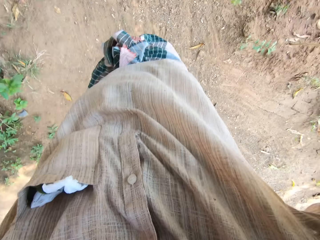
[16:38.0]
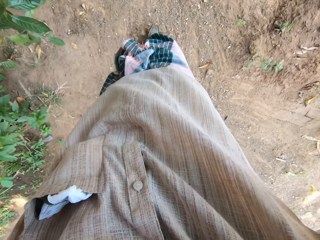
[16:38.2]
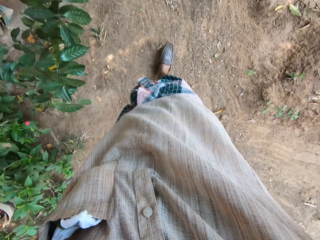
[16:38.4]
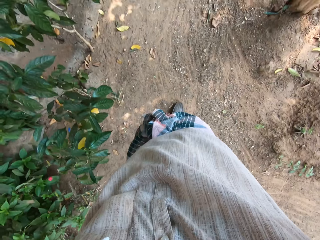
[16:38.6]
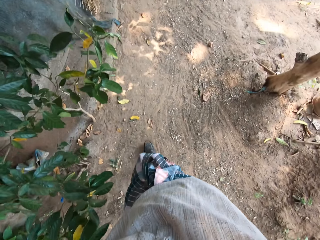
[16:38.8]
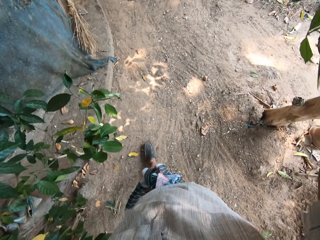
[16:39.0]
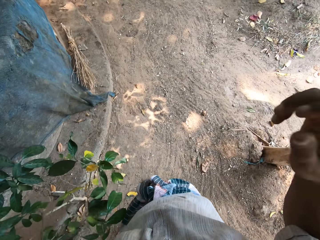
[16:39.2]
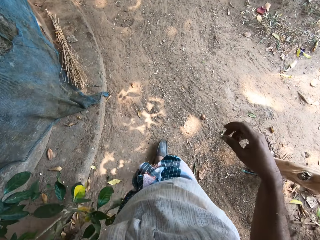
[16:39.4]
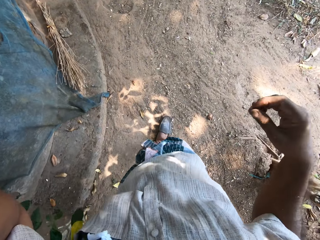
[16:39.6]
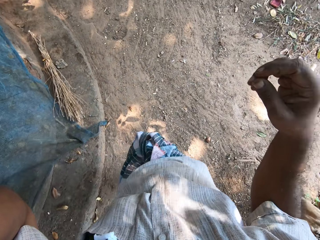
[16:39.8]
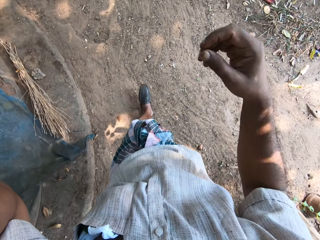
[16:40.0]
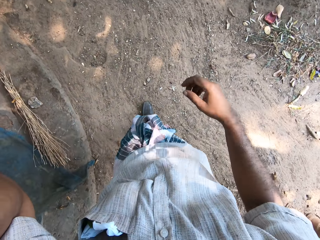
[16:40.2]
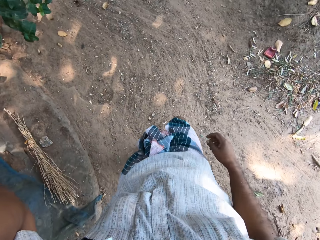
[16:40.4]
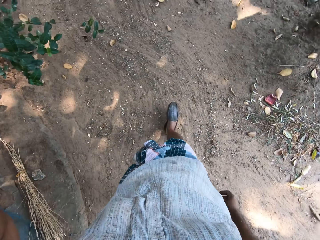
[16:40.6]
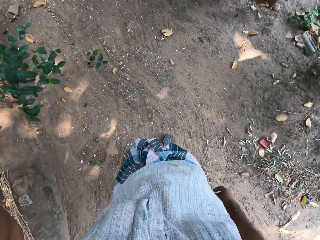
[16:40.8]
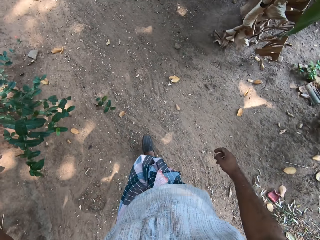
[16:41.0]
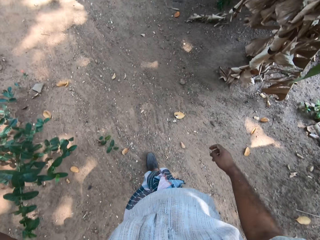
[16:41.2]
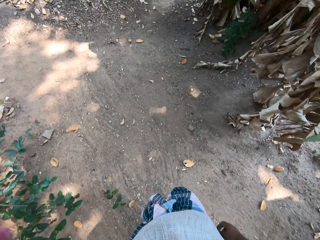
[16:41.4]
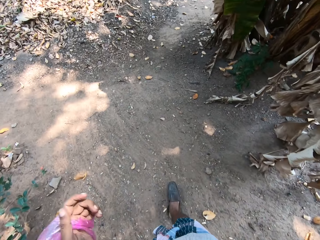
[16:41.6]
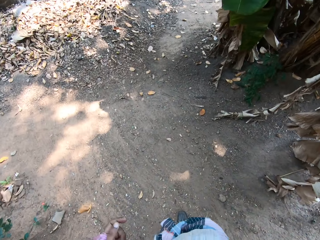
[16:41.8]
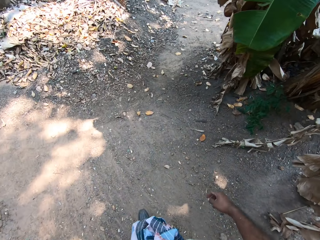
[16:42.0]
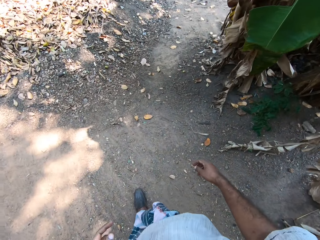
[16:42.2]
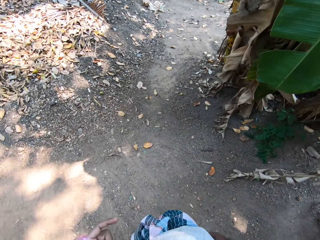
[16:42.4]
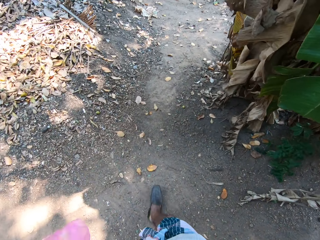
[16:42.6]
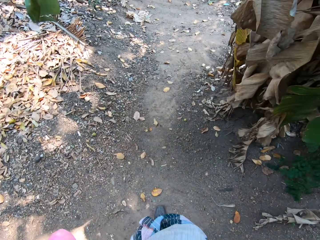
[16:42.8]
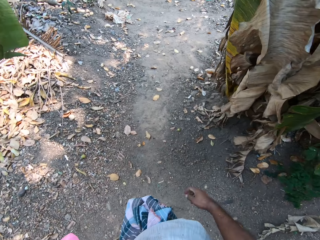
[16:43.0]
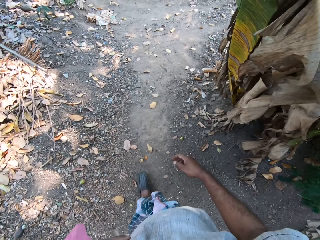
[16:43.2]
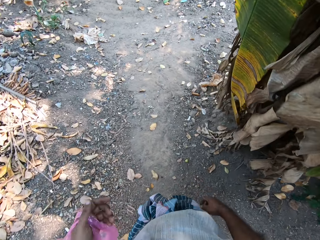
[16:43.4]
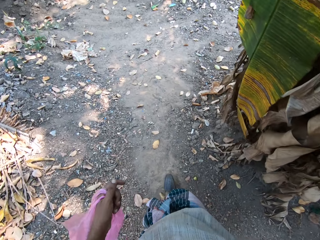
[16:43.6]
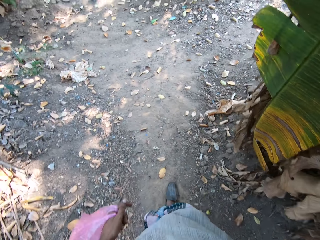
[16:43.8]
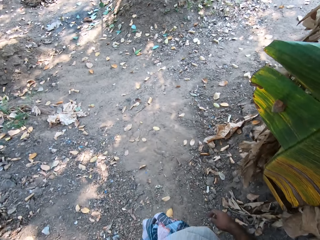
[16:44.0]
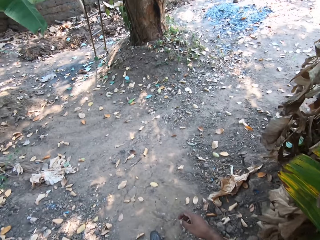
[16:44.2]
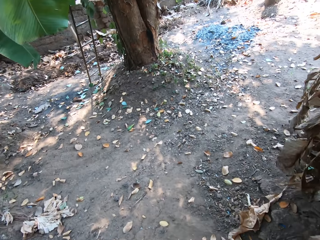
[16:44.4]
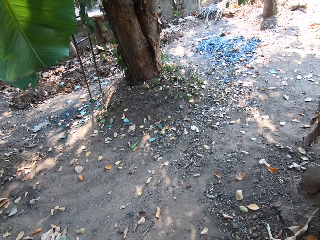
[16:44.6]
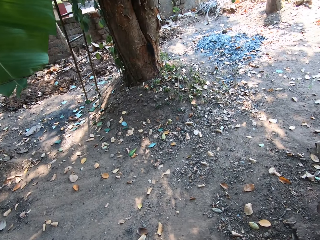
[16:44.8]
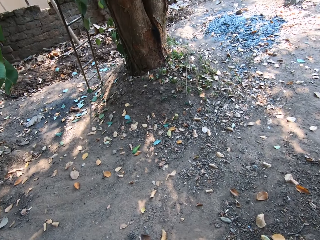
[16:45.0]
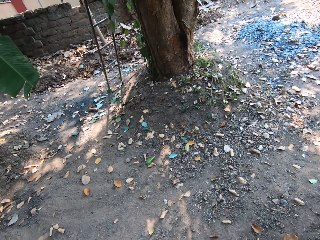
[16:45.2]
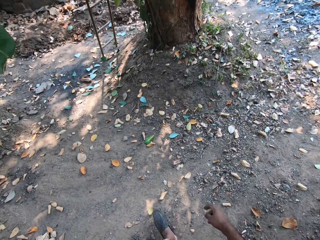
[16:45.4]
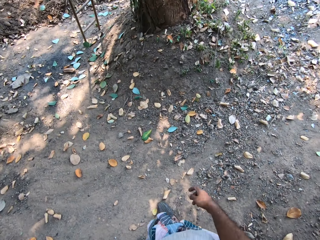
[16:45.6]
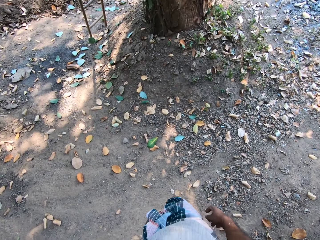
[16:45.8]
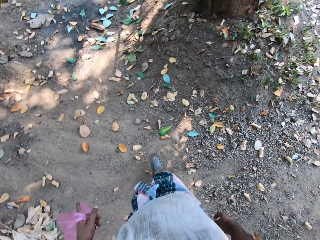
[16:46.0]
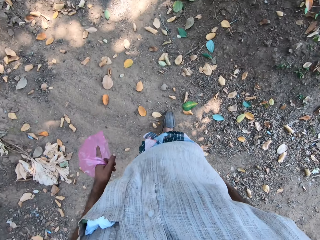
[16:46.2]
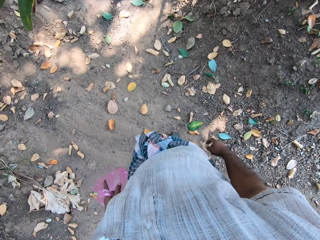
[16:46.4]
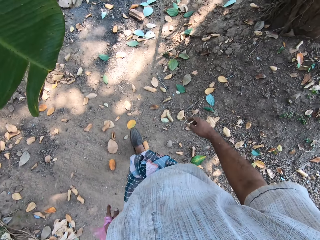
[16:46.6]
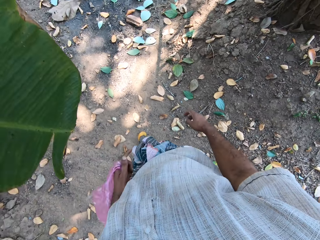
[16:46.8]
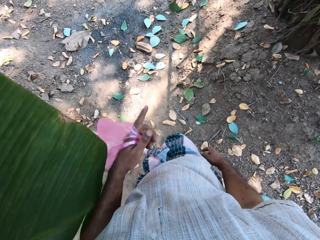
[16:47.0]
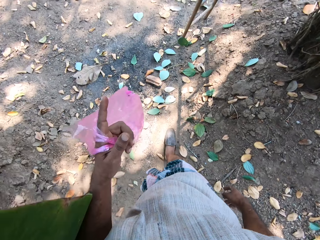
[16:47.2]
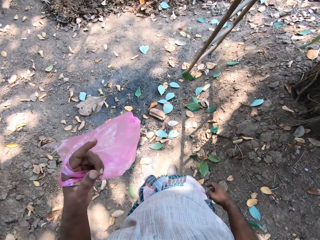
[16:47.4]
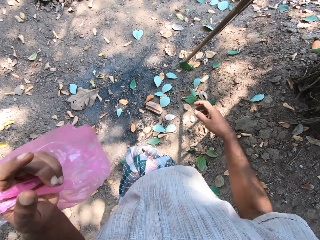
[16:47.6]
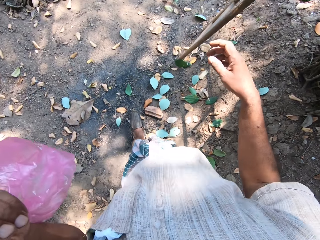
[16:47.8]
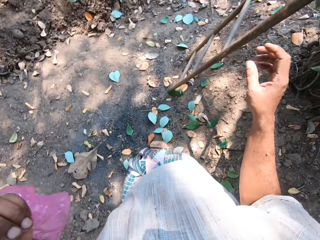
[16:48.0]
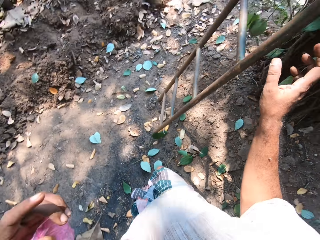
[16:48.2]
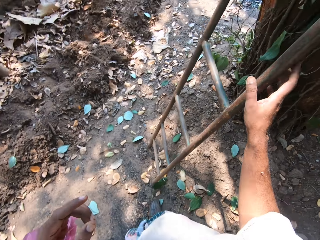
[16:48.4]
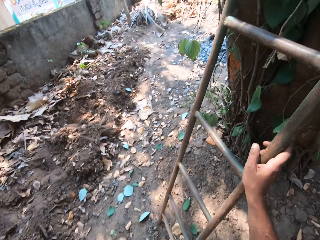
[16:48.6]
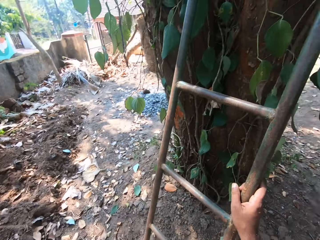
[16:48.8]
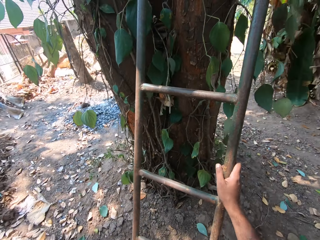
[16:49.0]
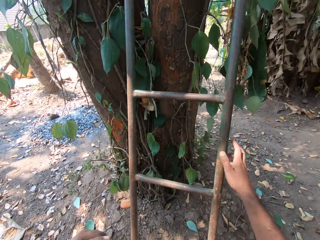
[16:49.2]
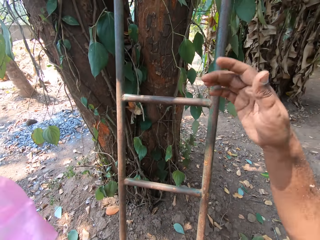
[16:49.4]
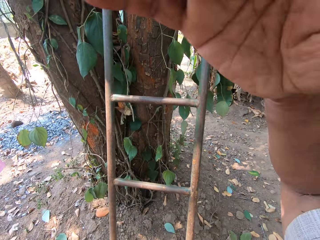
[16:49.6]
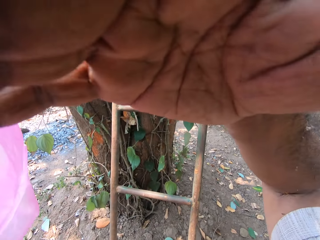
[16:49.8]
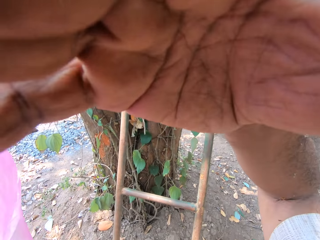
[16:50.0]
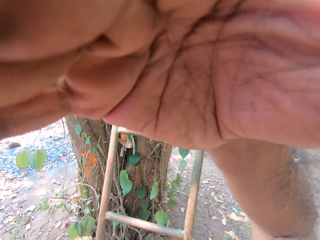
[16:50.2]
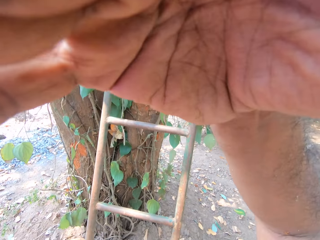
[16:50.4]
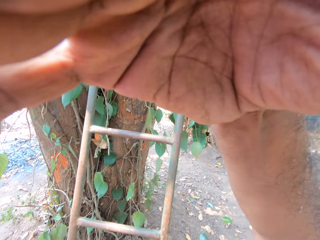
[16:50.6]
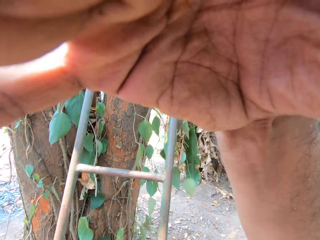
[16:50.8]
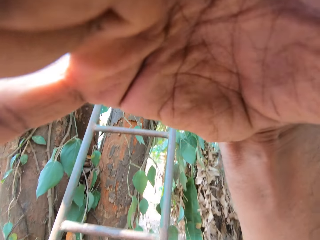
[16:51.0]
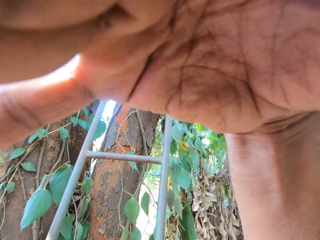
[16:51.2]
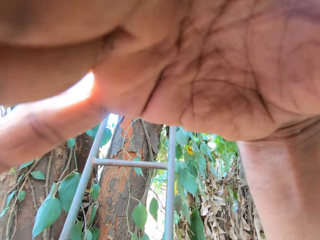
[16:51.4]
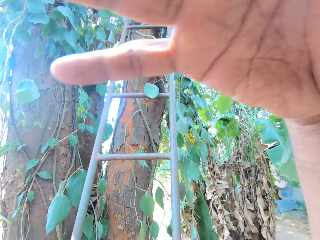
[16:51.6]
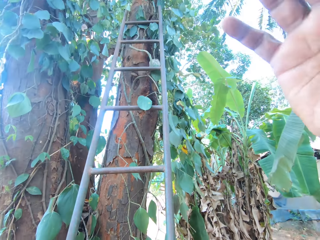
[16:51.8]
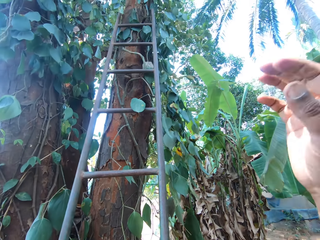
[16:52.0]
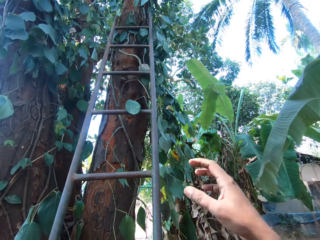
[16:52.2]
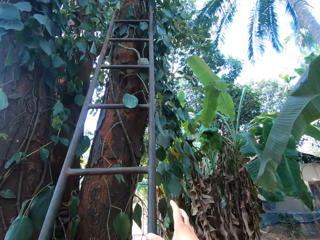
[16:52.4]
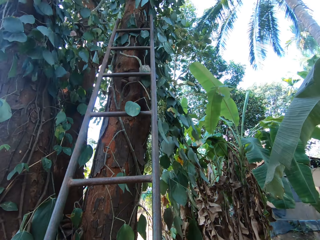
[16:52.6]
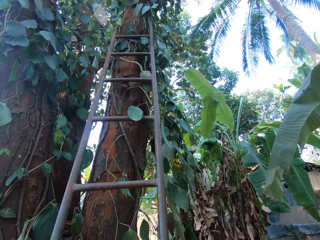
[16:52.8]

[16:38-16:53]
The camera wearer walks around the garden. He touches the ladder with his right hand. He touches his face with his right hand. He adjusts the camera.

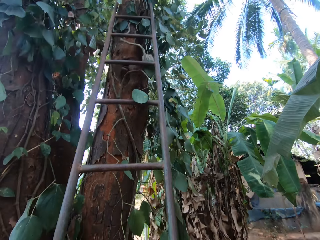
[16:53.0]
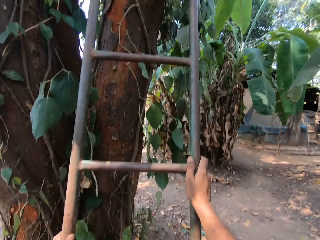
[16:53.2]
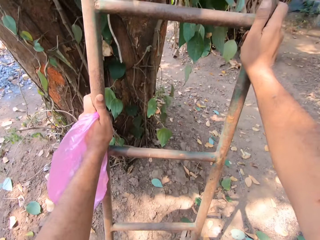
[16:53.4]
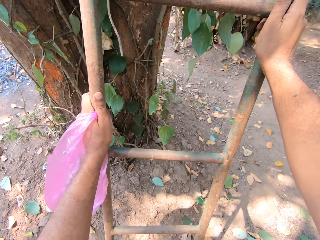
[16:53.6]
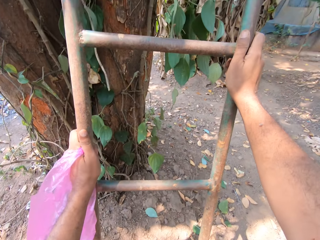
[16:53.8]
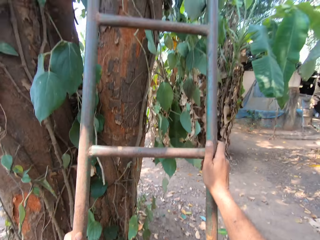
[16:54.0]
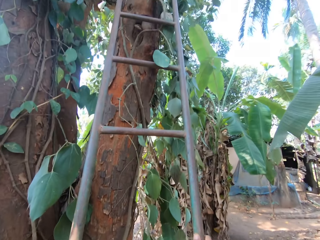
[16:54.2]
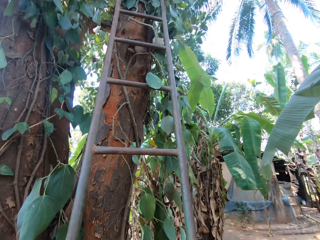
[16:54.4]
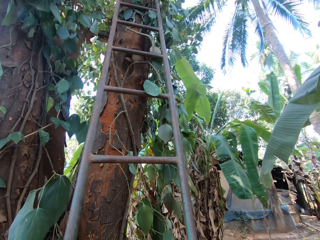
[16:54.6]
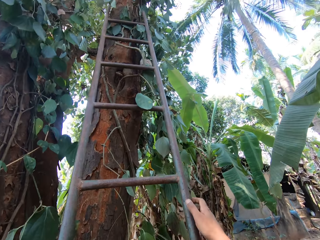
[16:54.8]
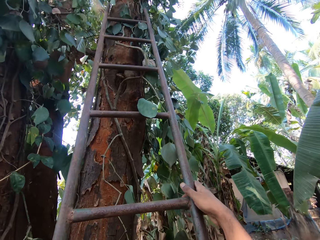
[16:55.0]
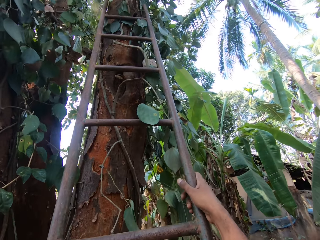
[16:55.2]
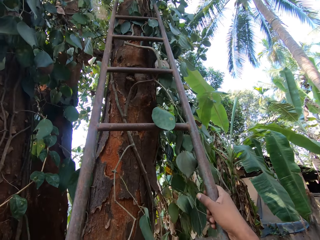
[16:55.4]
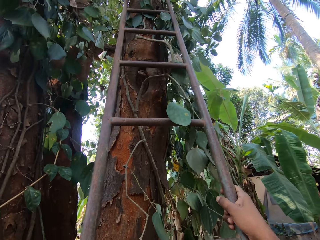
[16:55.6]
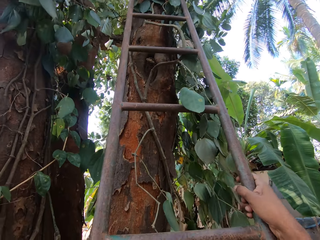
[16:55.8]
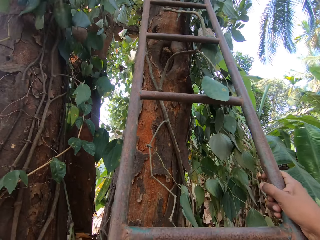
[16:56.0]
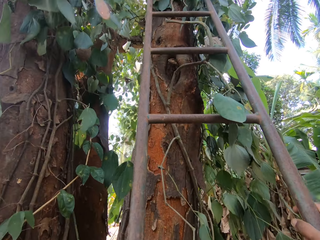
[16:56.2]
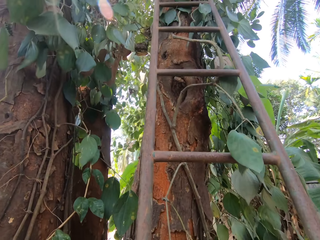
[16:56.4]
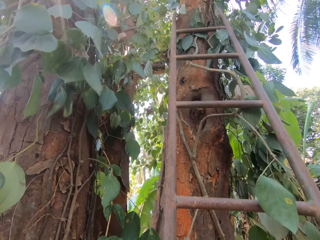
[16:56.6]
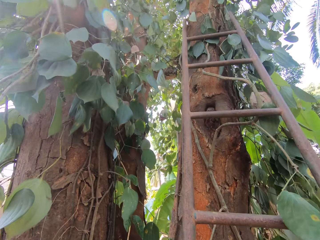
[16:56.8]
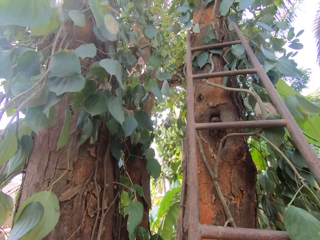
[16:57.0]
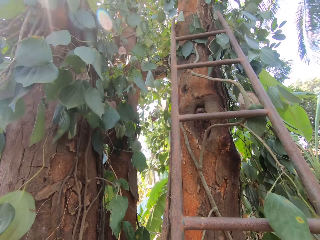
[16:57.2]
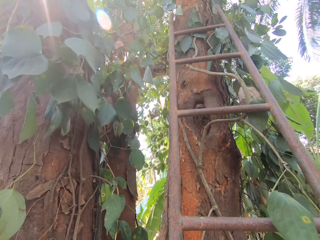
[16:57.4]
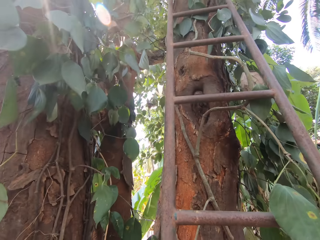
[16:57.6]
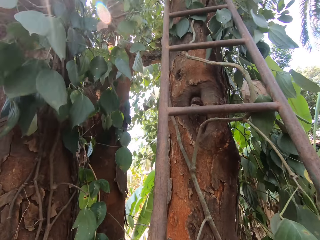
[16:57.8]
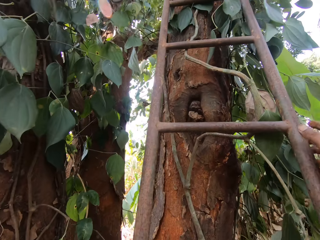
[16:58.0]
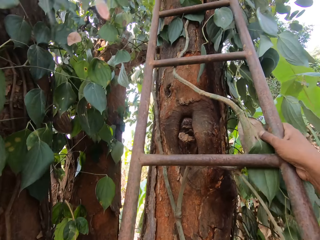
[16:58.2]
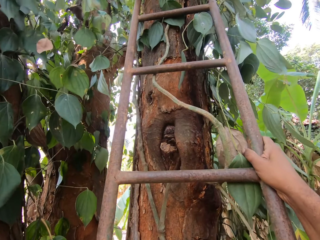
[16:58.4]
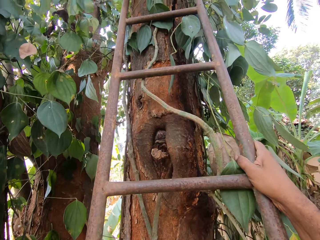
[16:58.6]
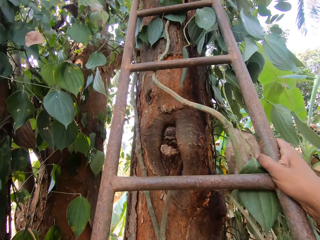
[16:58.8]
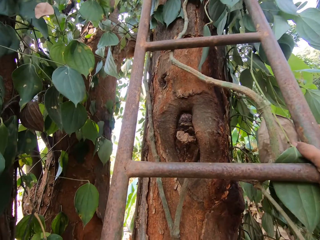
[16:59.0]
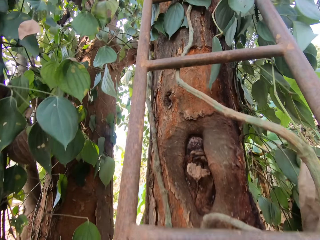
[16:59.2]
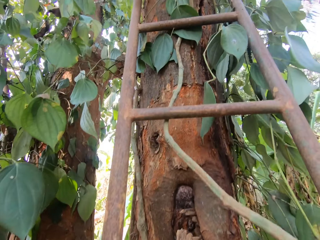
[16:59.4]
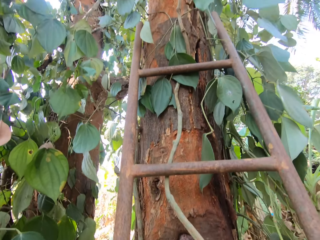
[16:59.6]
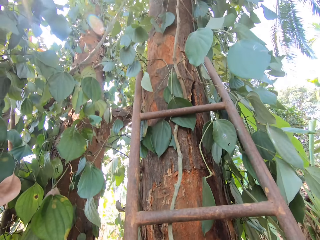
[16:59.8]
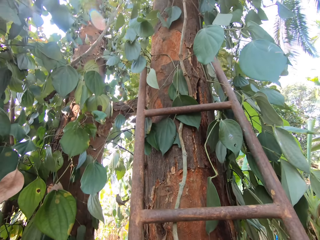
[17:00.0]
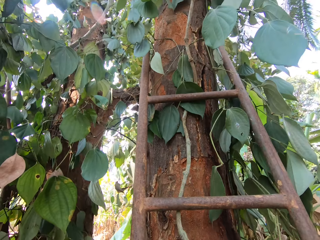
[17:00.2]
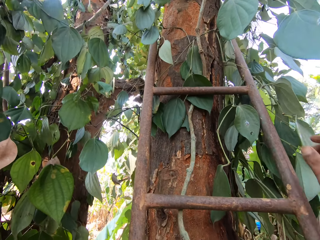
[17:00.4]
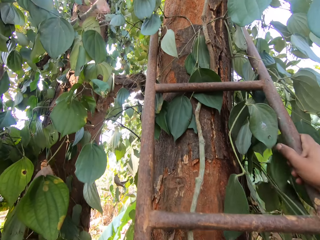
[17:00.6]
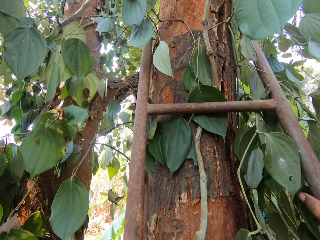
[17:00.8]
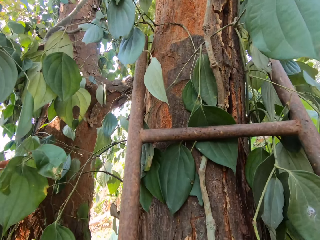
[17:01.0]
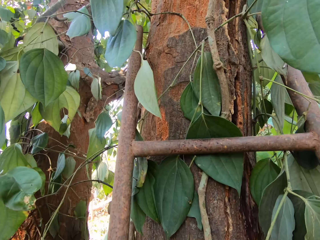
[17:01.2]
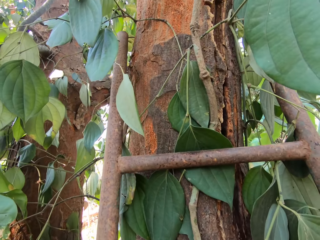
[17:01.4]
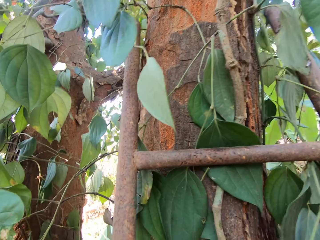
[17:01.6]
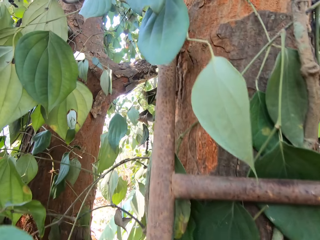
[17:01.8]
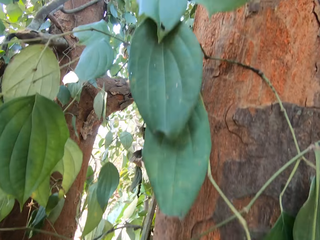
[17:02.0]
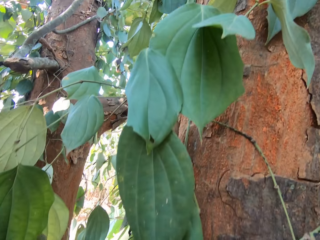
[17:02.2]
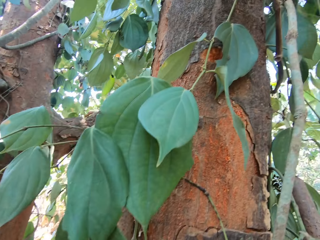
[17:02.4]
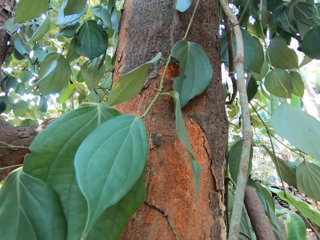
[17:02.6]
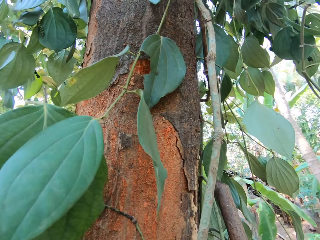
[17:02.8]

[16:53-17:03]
The camera wearer climbs up the ladder on the tree with both hands.
